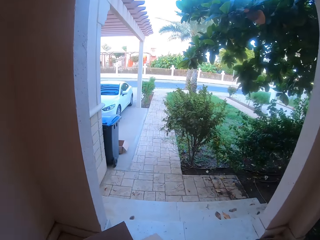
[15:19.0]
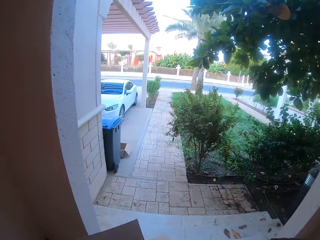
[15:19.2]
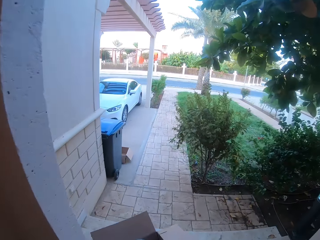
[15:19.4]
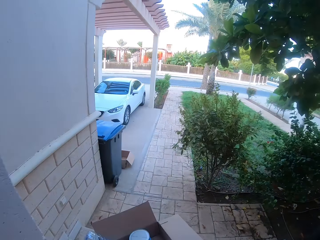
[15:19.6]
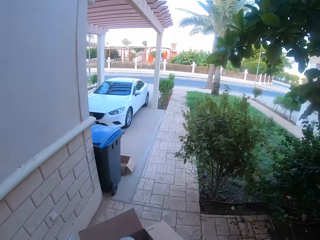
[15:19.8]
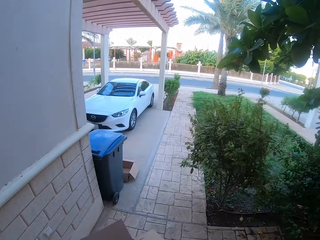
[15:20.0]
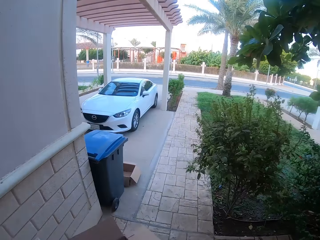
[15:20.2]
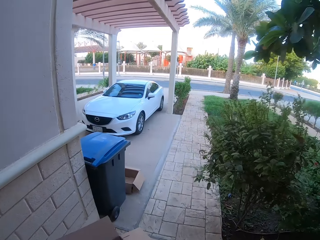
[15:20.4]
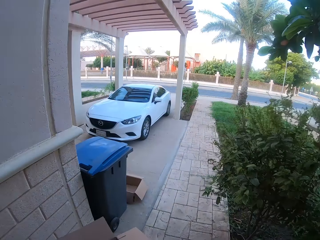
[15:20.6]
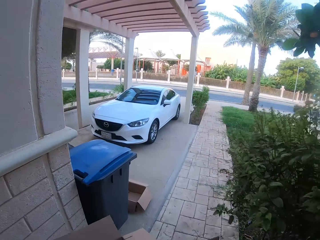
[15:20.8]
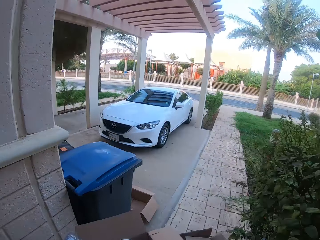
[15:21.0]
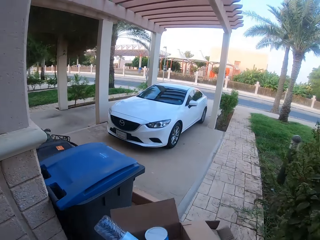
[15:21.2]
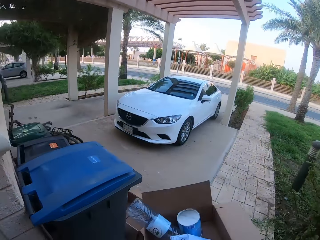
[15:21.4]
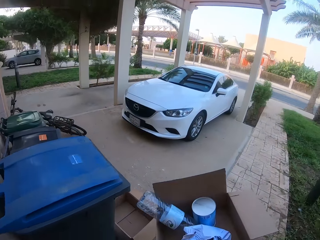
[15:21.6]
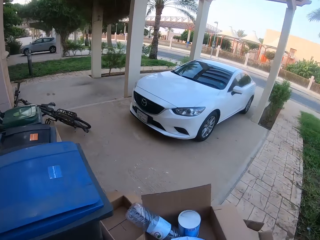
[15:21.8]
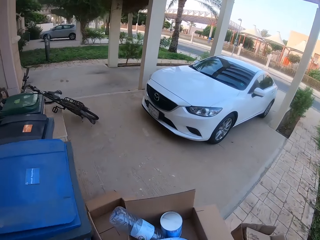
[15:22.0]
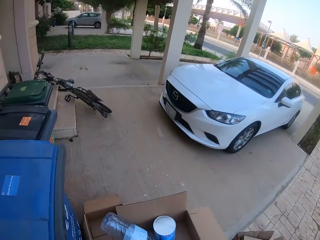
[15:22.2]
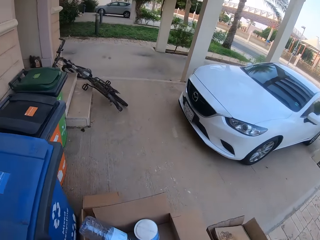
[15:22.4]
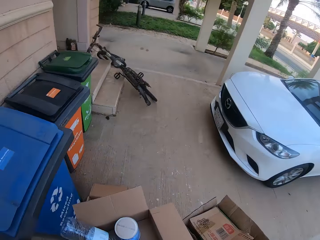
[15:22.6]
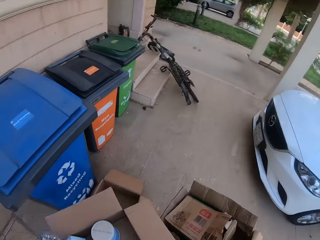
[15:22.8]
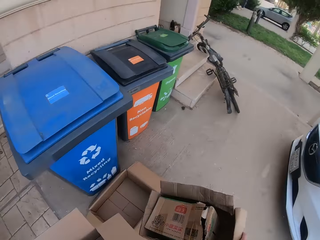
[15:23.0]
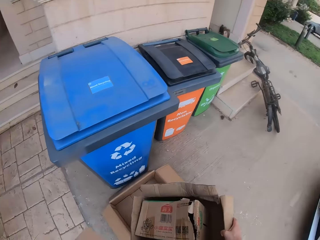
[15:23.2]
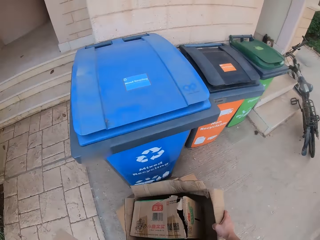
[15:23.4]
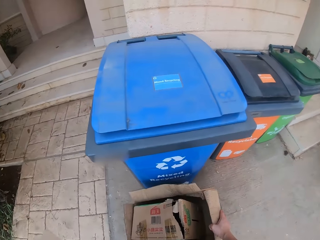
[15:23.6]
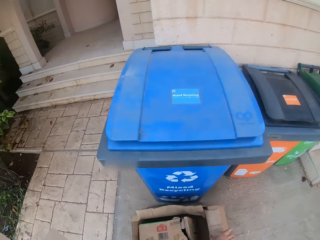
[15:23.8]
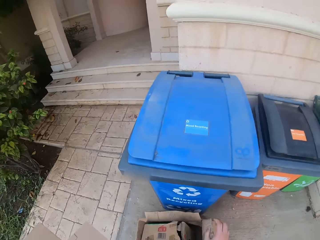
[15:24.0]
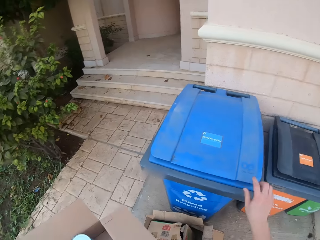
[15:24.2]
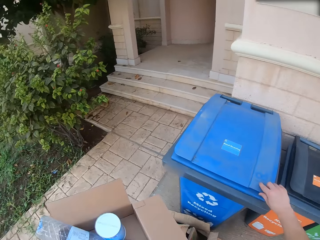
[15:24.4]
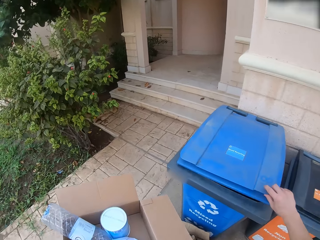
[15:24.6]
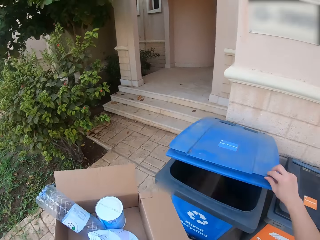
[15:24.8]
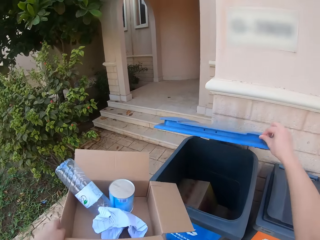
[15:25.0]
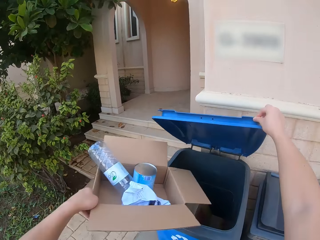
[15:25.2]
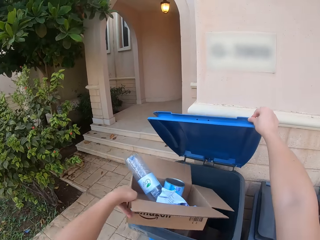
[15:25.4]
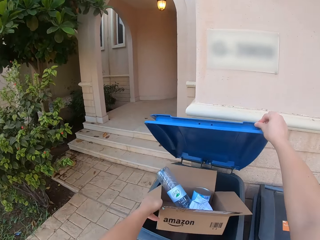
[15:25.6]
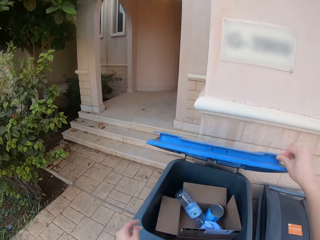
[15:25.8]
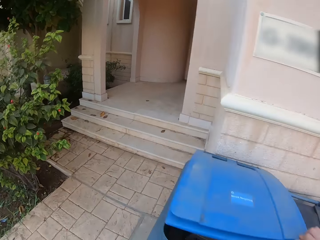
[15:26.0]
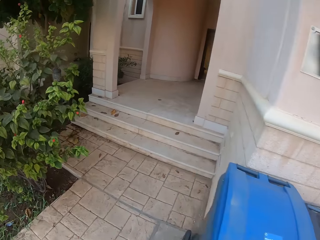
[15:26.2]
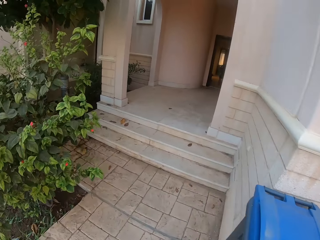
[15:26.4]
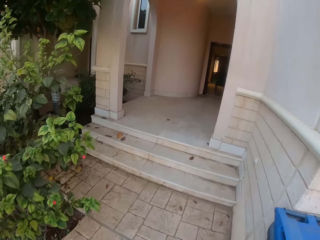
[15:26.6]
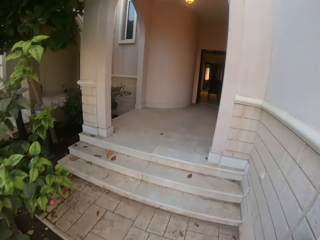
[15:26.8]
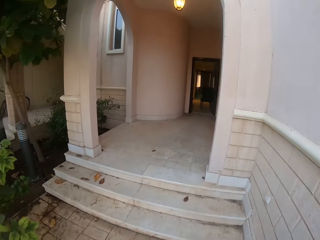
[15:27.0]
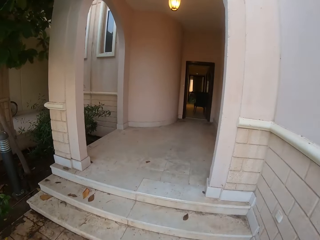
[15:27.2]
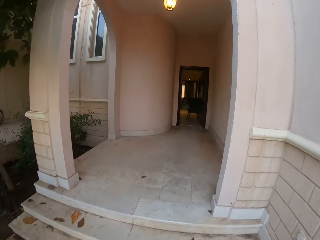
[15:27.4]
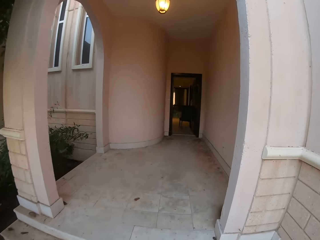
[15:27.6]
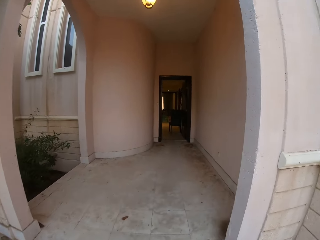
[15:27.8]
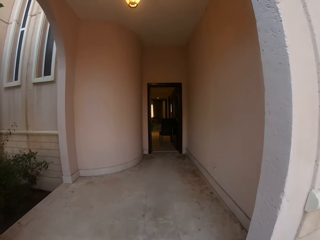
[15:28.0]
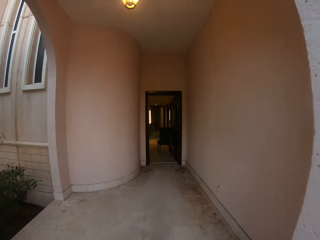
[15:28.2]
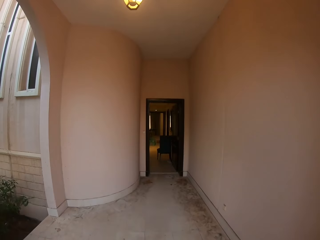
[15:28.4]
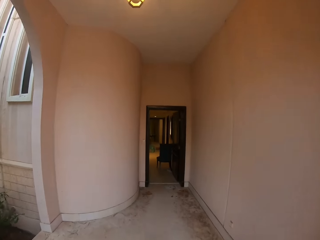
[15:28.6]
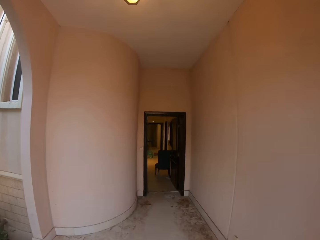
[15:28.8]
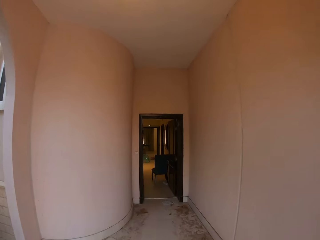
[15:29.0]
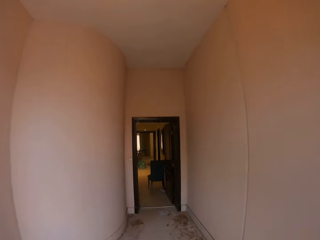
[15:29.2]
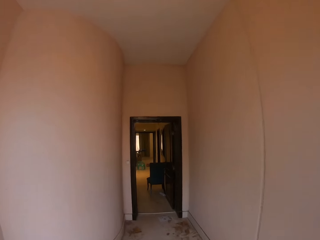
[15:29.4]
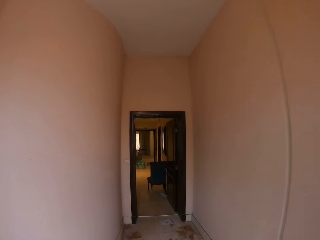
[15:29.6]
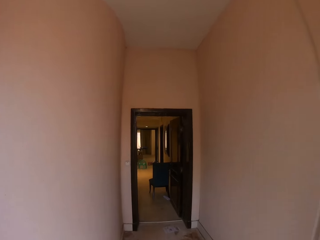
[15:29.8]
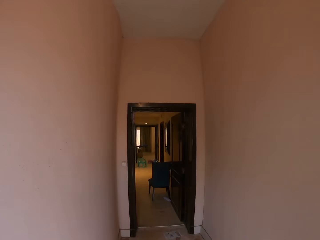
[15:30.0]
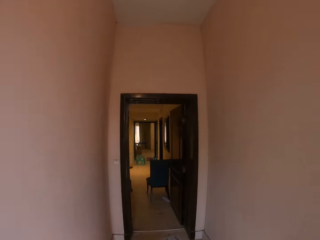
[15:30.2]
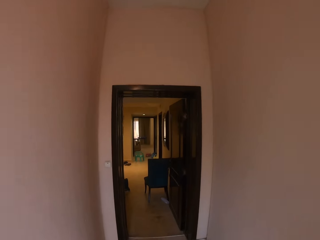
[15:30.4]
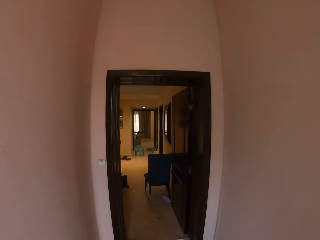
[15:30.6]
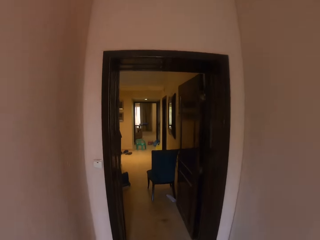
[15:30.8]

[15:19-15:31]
The camera wearer turns left. They place the carton boxes on a box. They hold a trash can or dustbin. They open the dustbin. They put the bottle, tin and boxes in the dustbin. They close the dustbin. They walk into the house. They walk forward. They walk up the stairs. They walk on the verandah.

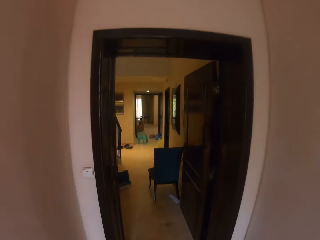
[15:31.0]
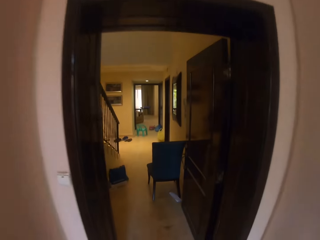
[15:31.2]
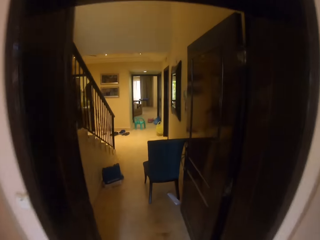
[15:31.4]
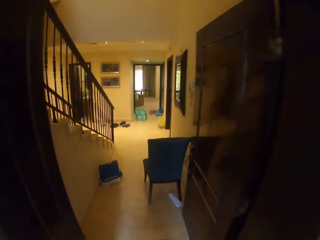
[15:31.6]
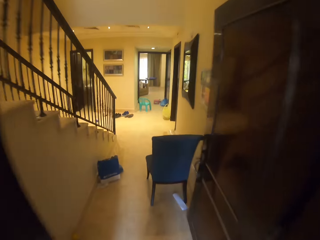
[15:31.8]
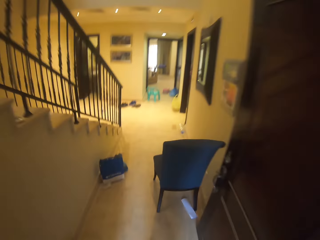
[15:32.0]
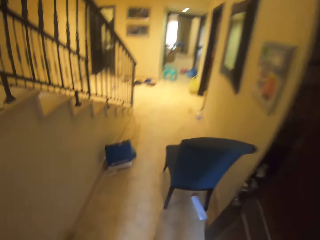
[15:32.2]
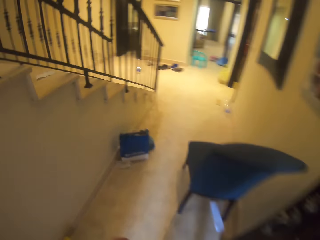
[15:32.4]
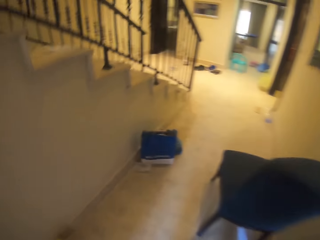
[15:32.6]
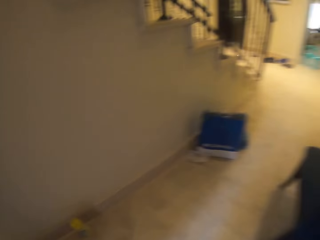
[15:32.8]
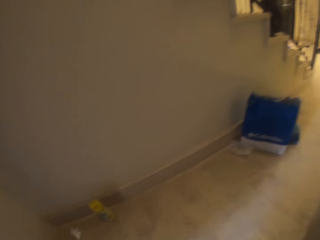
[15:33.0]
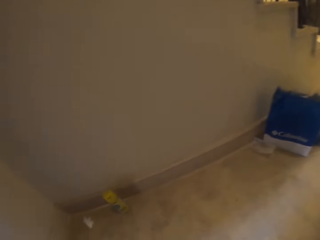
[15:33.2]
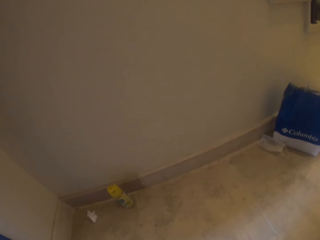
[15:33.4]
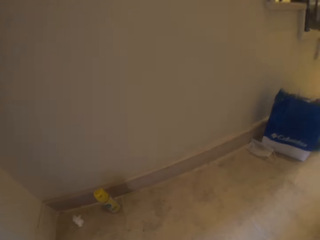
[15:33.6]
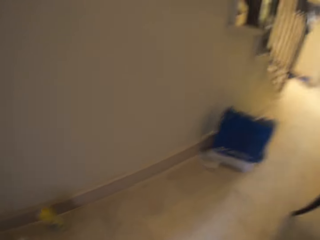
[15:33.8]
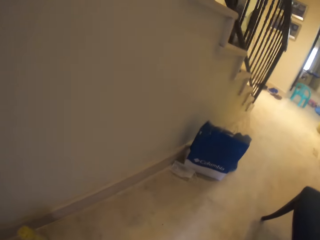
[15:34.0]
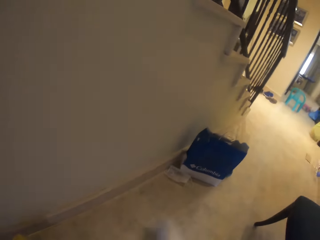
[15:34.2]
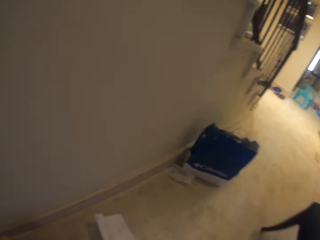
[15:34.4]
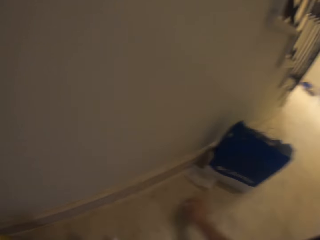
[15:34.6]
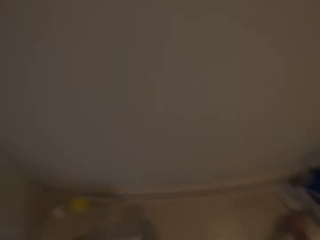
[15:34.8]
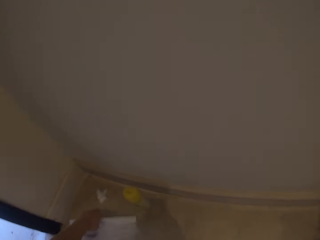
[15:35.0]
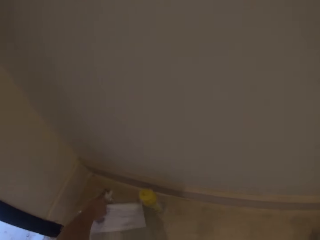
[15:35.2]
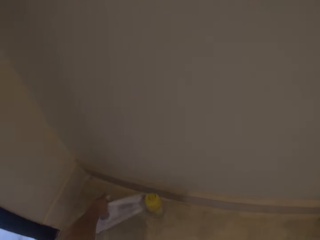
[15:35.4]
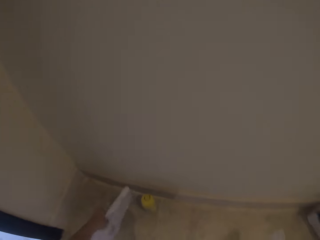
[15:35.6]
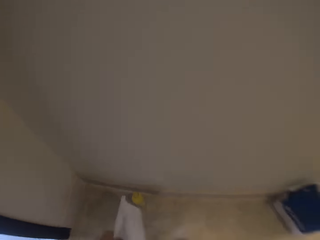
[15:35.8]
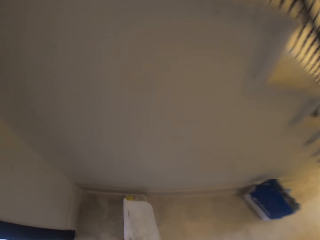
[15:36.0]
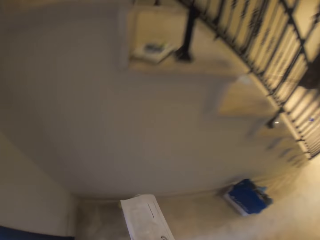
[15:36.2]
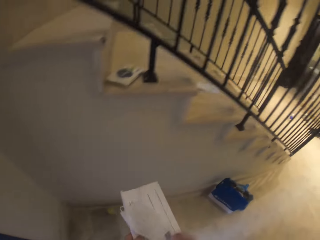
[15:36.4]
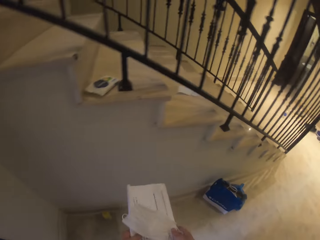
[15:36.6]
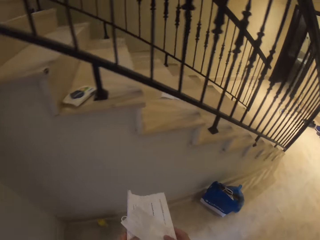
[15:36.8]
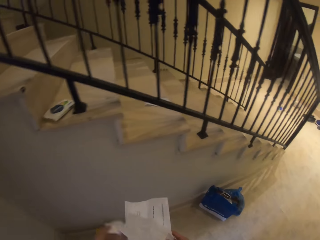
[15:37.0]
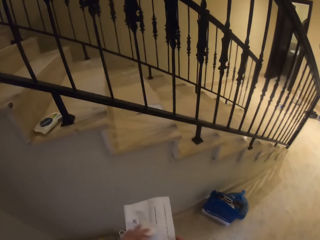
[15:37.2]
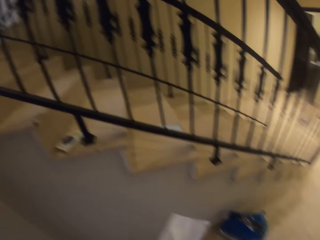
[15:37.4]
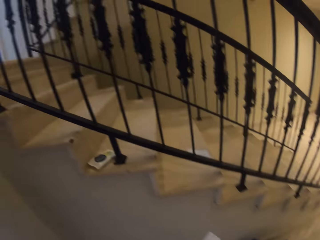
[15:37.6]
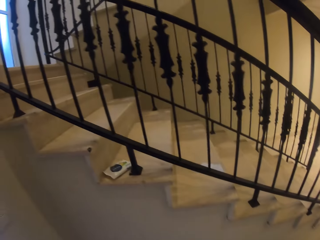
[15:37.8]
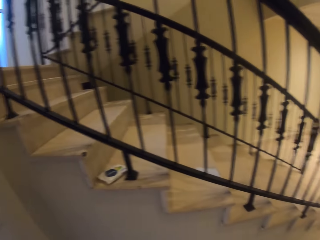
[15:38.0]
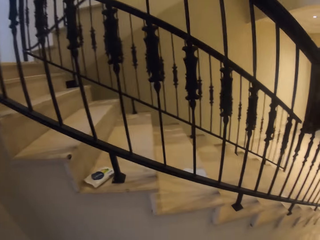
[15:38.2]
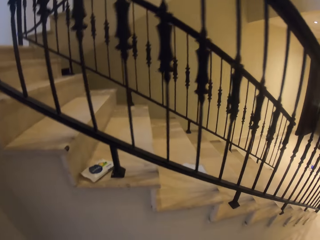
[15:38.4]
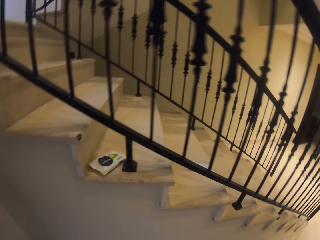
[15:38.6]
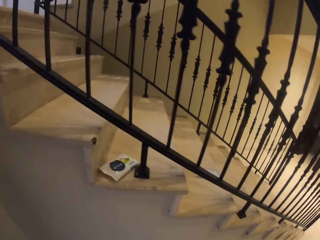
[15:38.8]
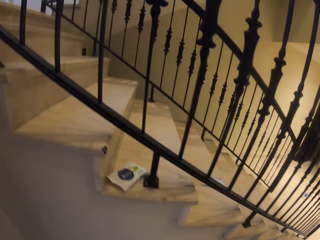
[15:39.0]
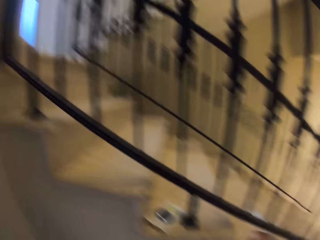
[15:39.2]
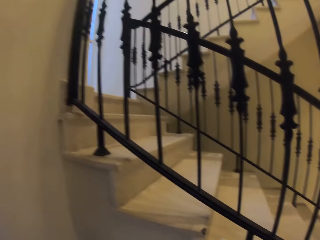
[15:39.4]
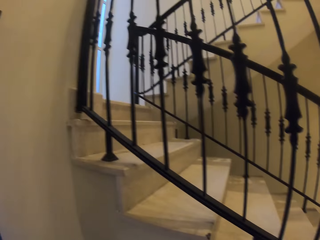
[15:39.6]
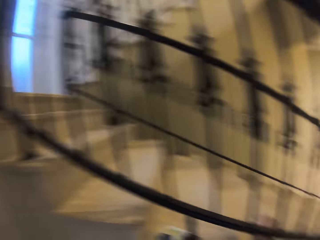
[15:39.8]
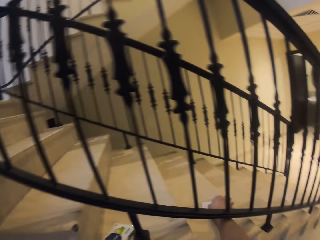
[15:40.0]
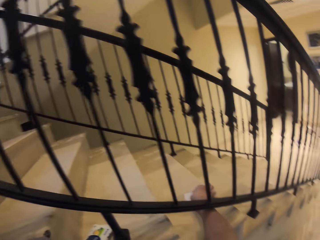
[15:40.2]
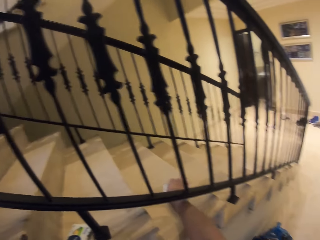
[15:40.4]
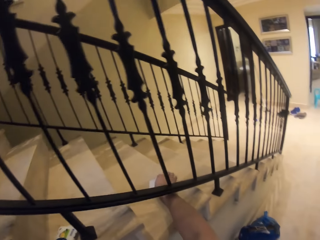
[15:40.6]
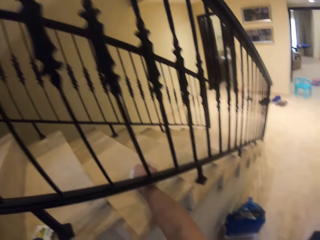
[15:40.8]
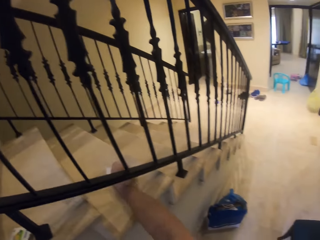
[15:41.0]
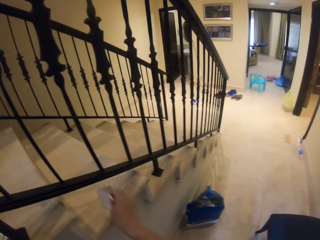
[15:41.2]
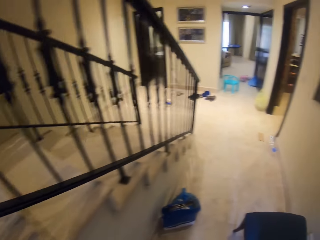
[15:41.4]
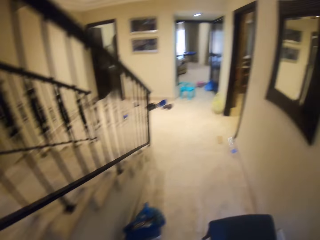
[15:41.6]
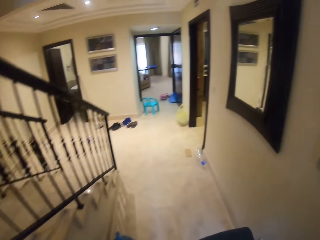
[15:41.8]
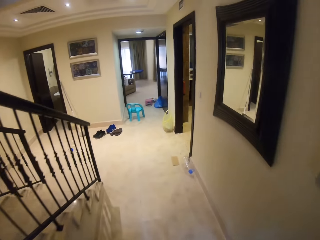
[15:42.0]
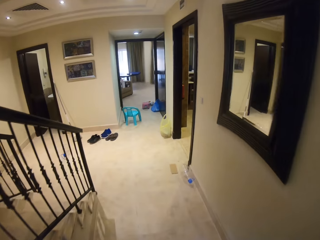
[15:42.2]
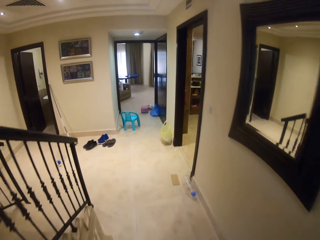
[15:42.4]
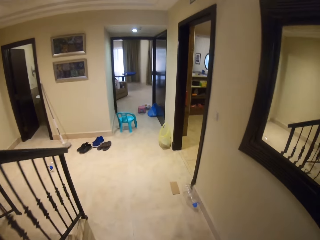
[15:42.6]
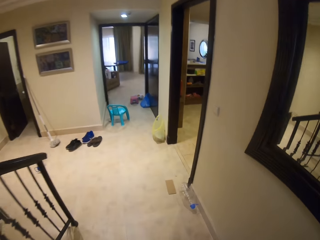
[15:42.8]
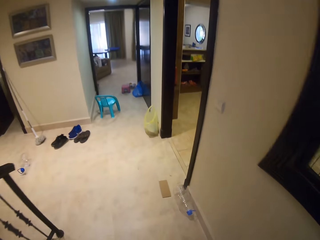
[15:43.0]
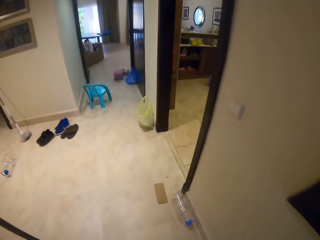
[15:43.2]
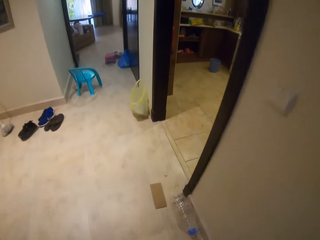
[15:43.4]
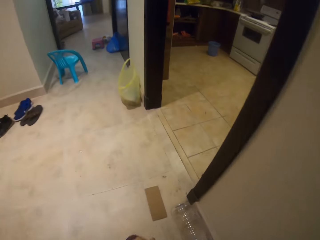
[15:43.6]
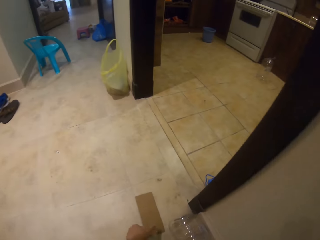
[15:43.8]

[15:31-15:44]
The camera wearer enters the house and walks forward. They bend. They pick up a paper and mask off the floor. They walk in the house. They pick up another paper off the floor. They stand. They shift the paper to the right hand. They pick up a paper from the stairs. They move in the house. They walk forward.
